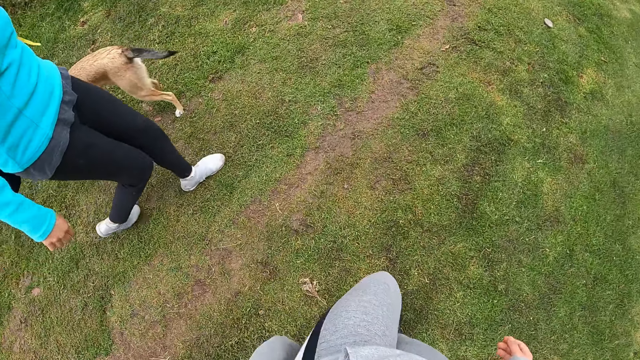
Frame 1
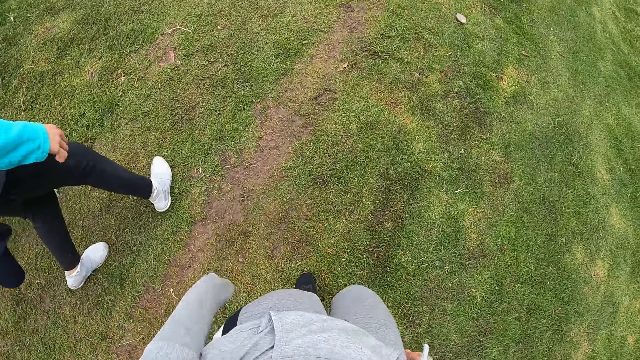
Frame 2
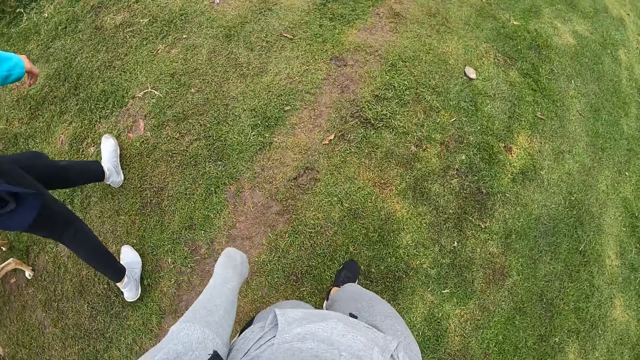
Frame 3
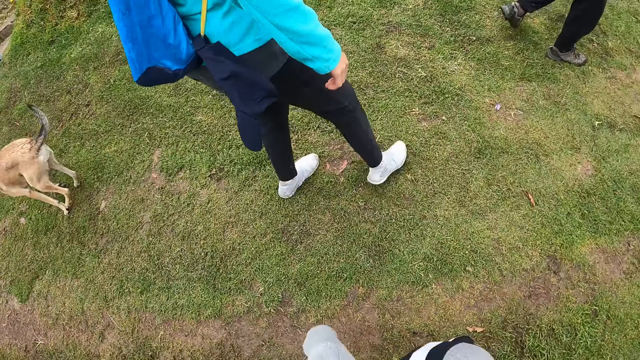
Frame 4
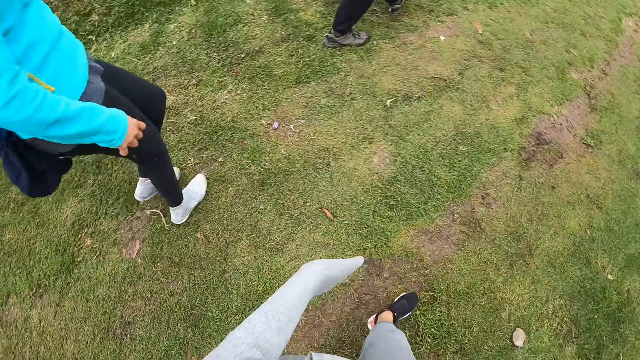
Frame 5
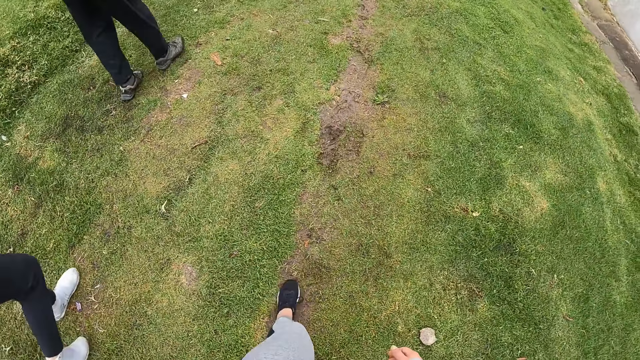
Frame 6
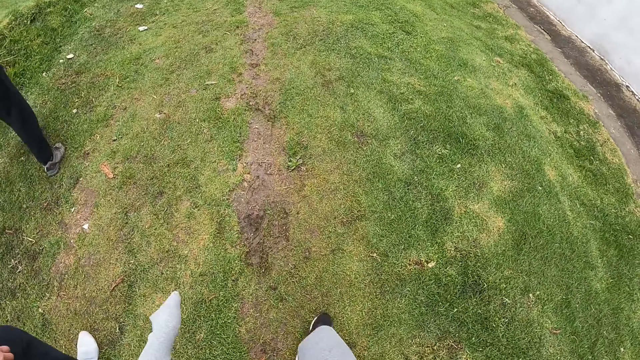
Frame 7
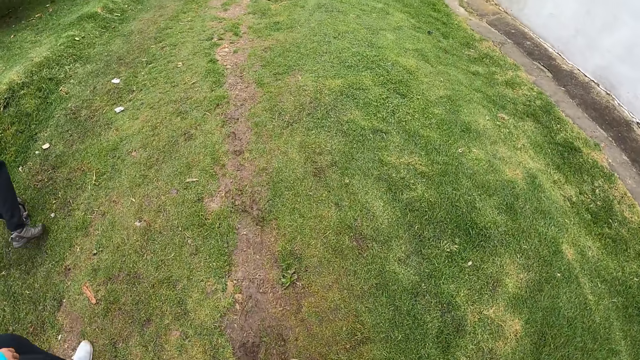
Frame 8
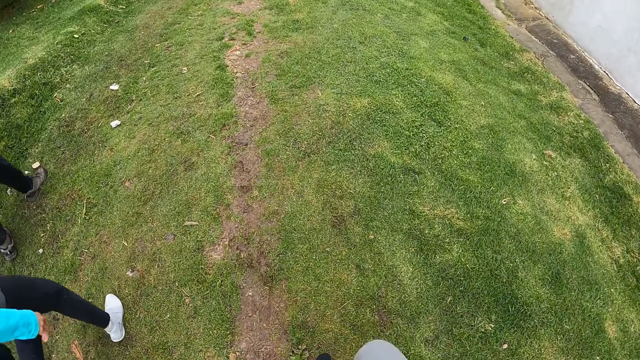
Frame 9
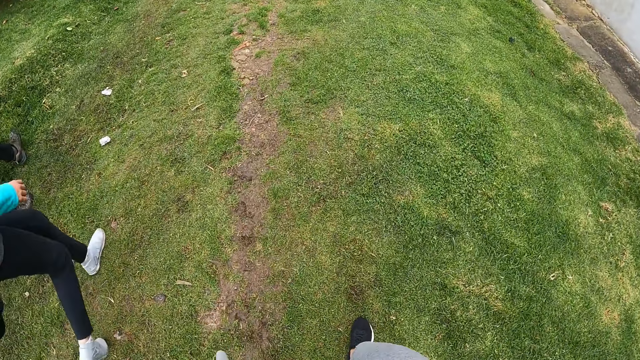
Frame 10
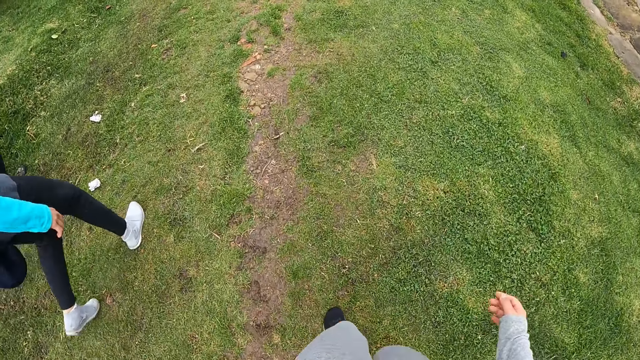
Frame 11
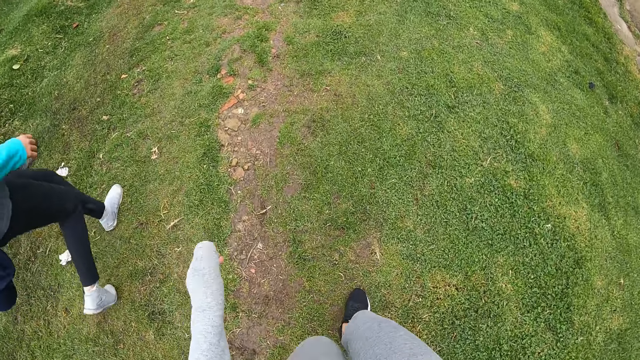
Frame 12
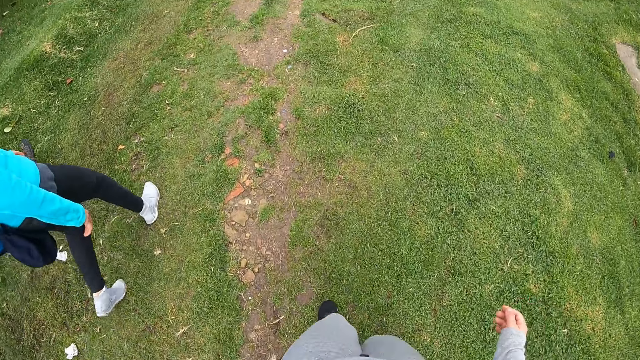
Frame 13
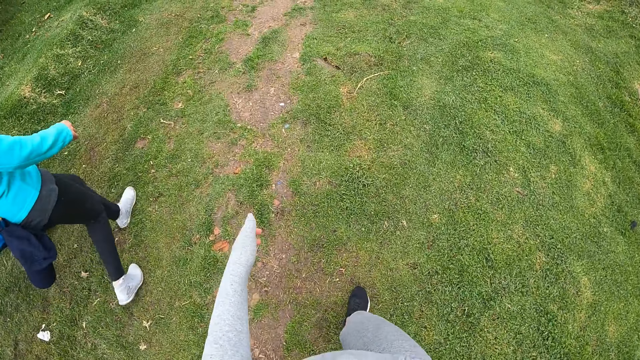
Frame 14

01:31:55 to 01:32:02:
The woman walks through the lawn.

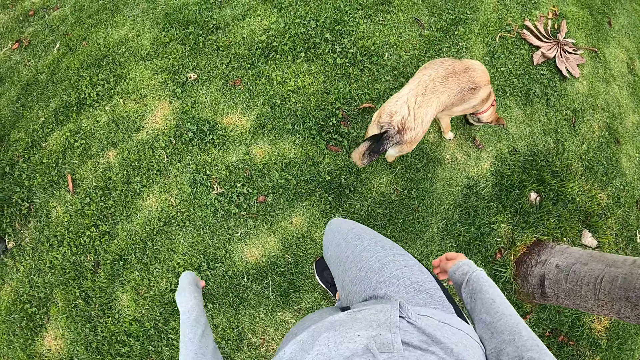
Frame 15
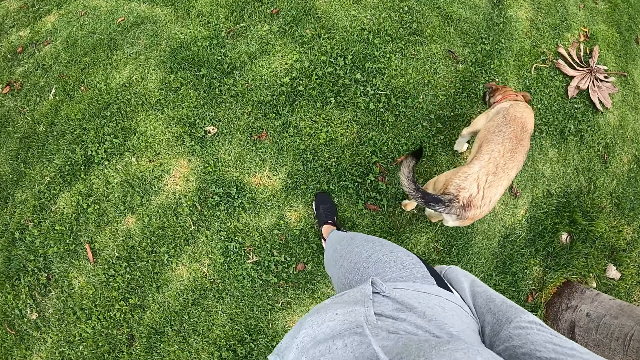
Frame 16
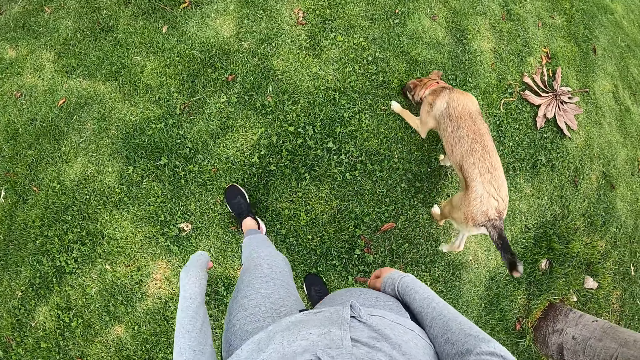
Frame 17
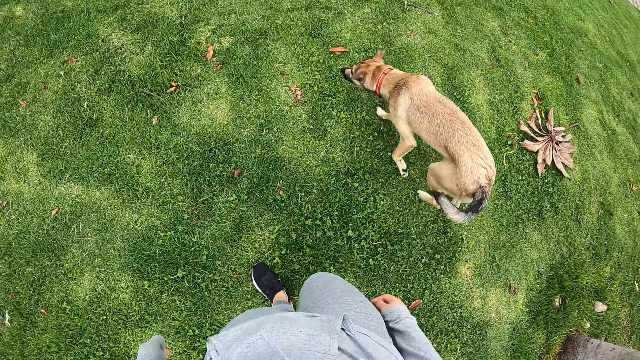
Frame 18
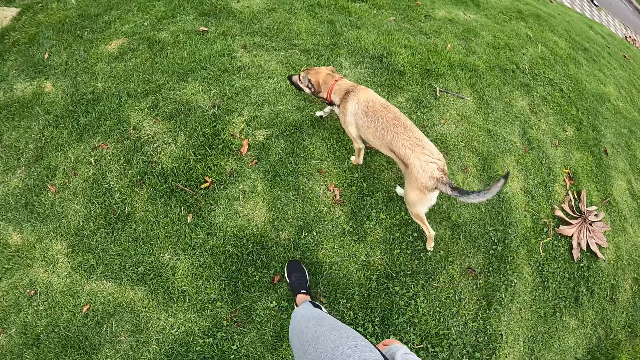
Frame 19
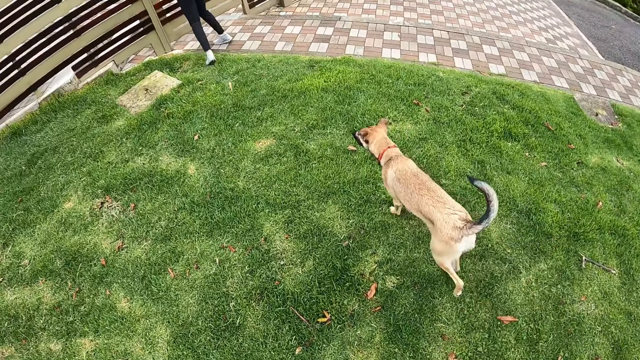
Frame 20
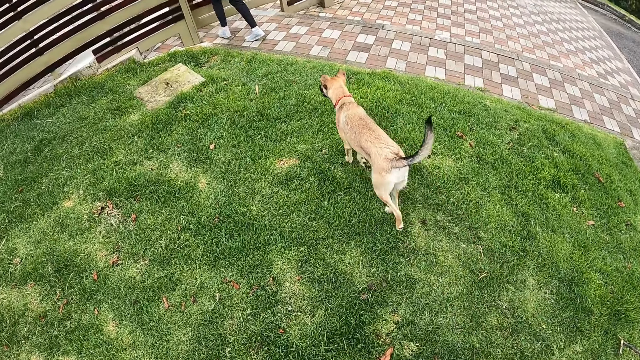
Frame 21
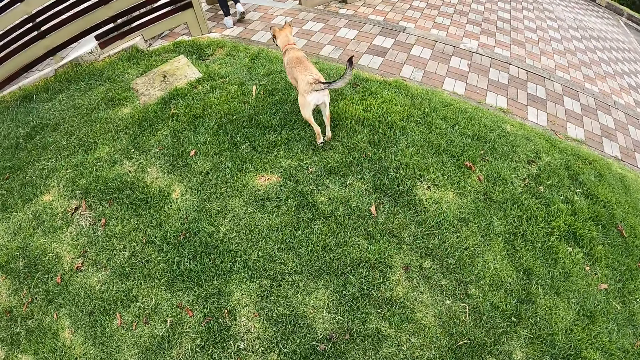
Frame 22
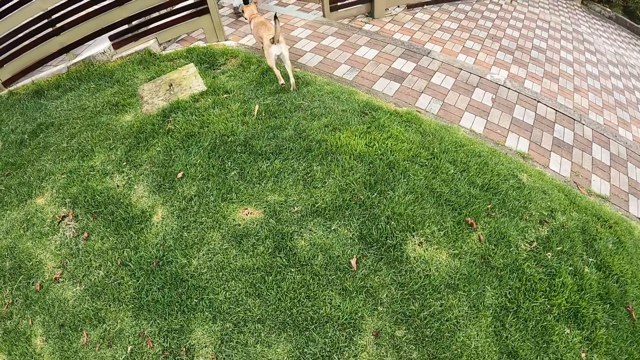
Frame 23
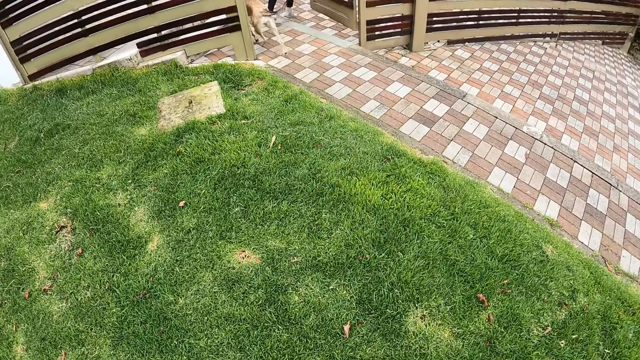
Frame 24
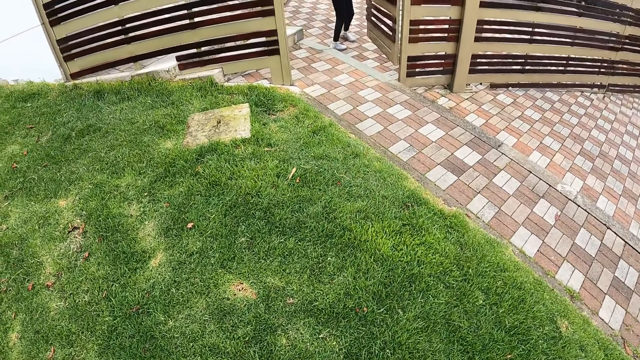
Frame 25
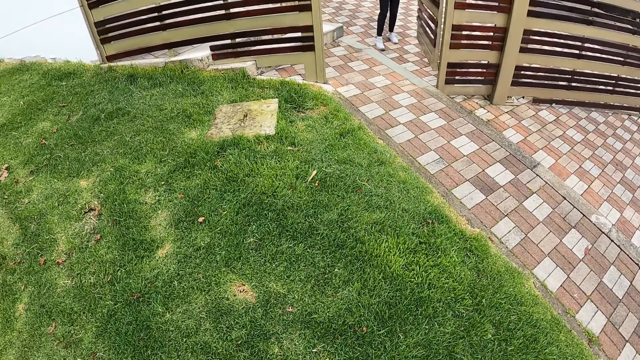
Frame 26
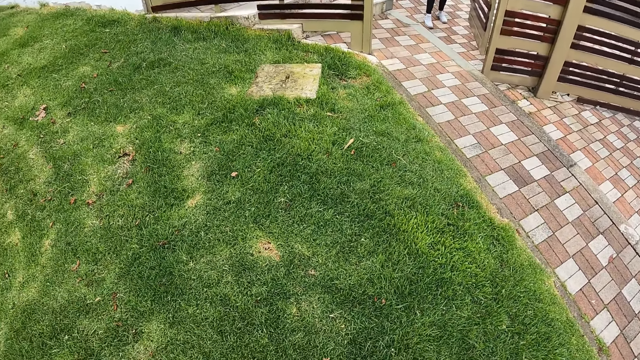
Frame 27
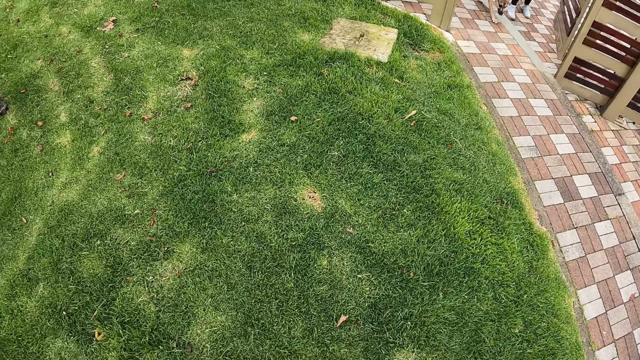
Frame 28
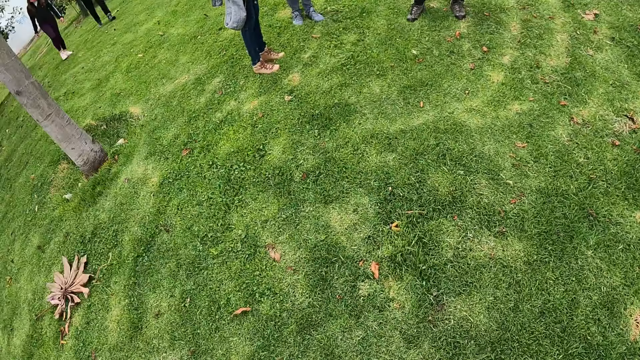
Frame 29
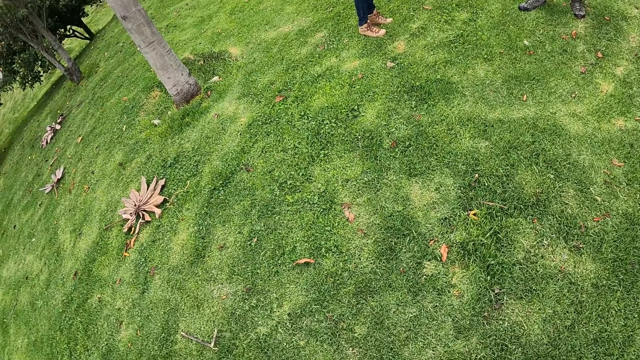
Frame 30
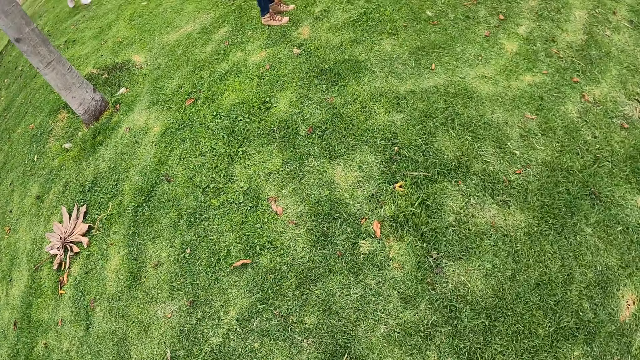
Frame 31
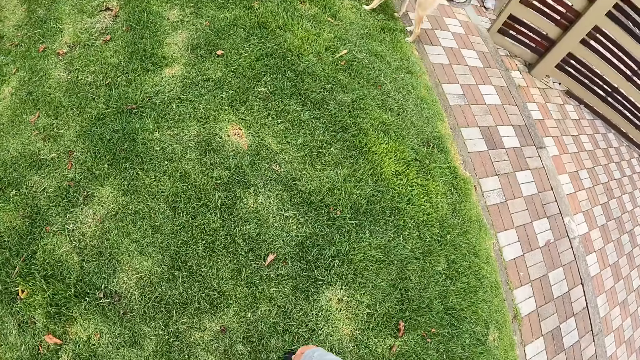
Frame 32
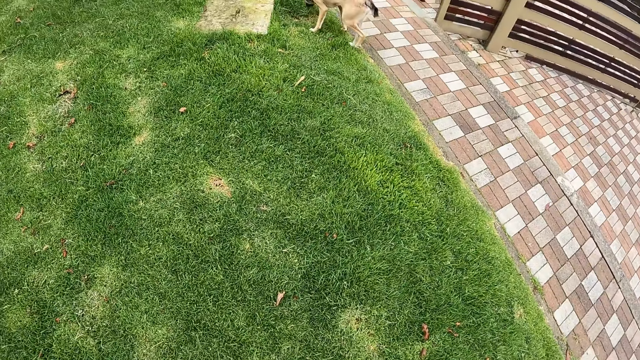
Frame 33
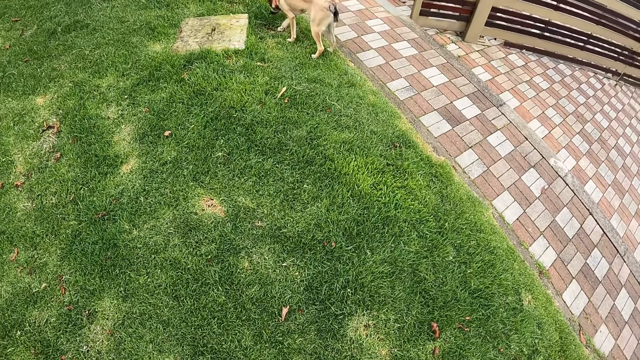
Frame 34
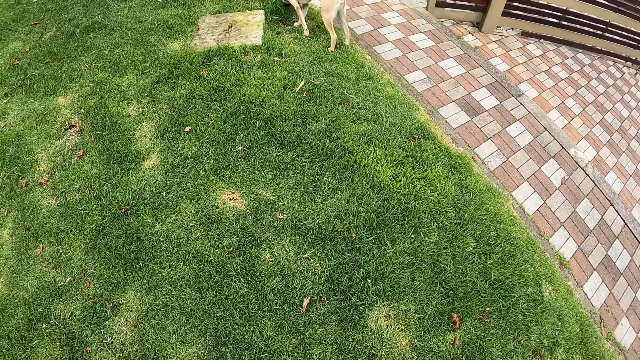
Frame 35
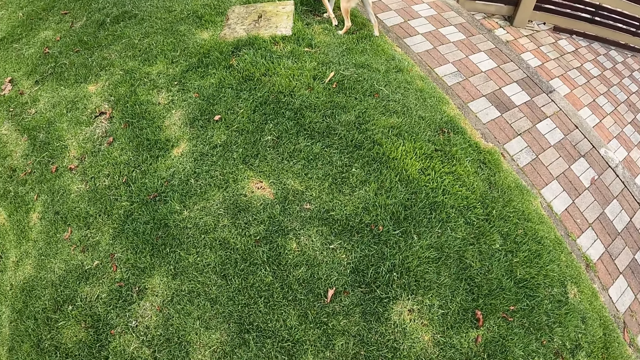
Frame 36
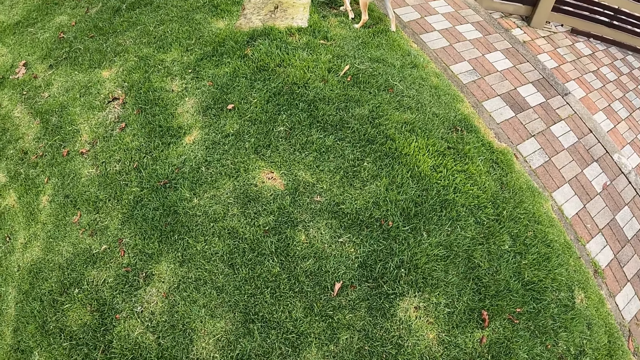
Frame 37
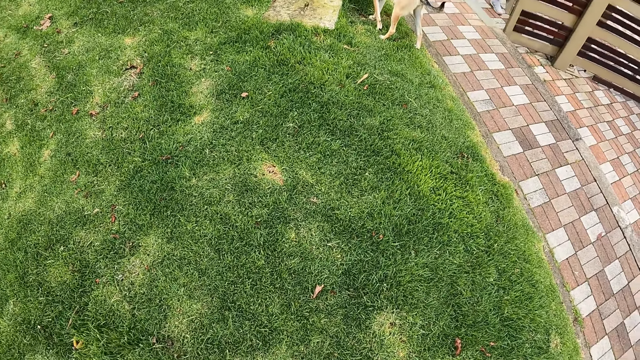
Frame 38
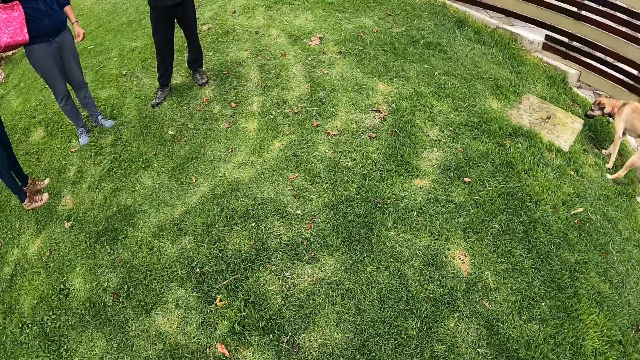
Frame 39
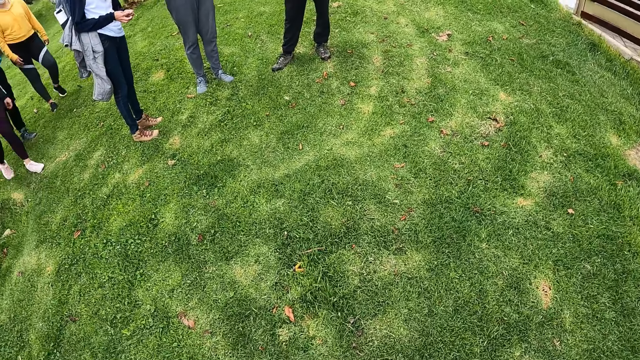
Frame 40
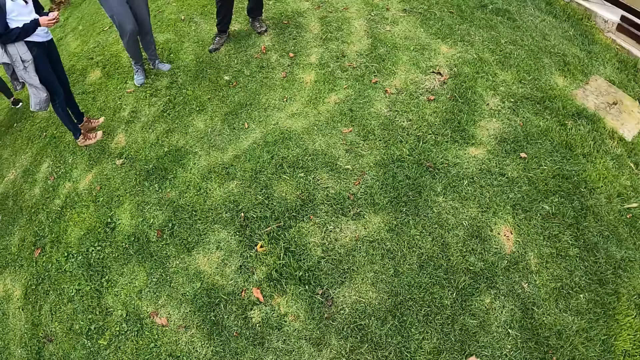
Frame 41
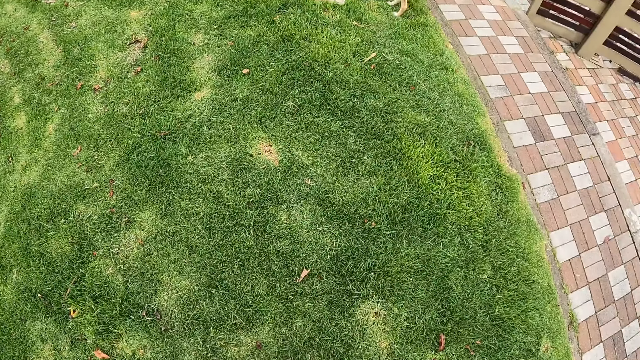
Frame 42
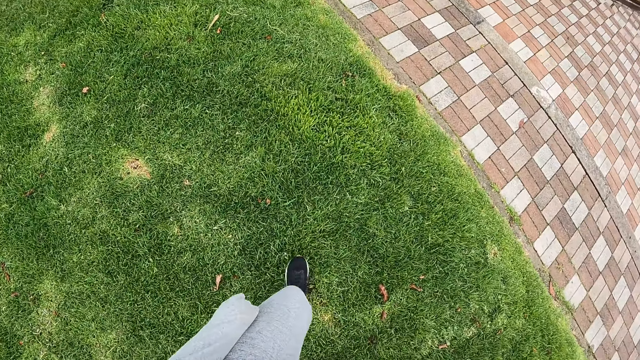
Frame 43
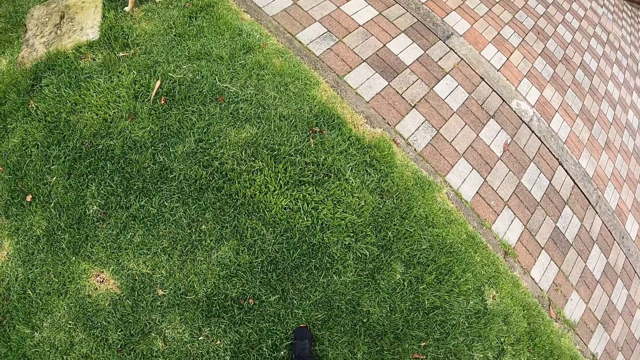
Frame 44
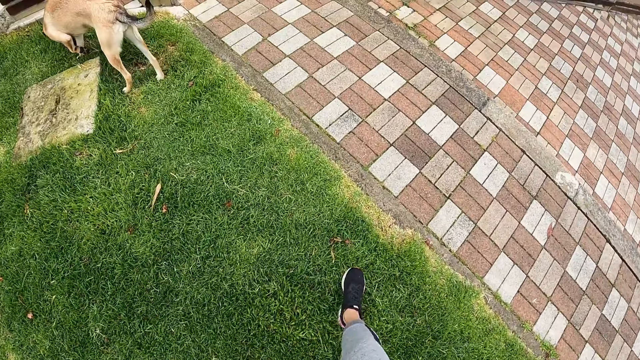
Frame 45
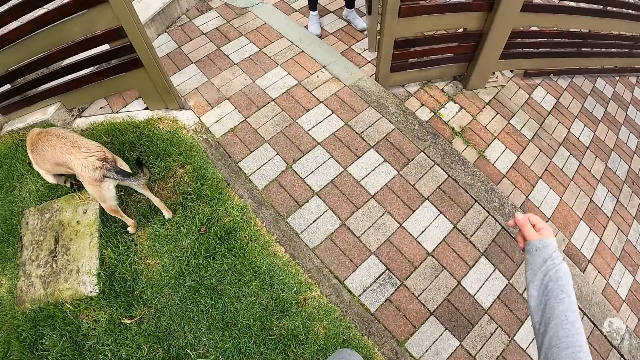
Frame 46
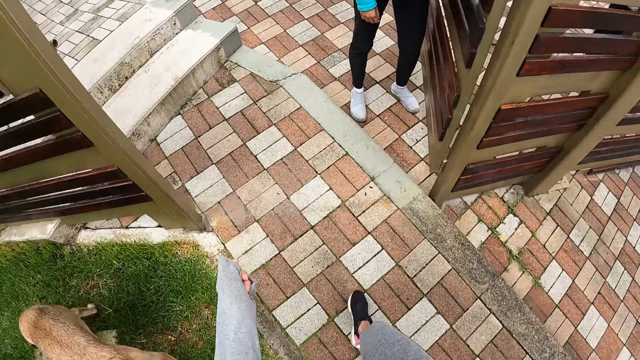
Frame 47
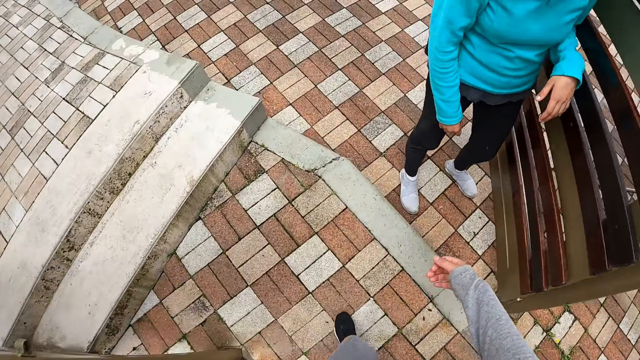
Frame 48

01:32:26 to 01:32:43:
The woman opens the door with both hands and walks out of the lawn into a compound through the door. The dog walks out of the lawn into the compound through the door. The camera wearer turns around. They walk out of the lawn into the compound through the door.
